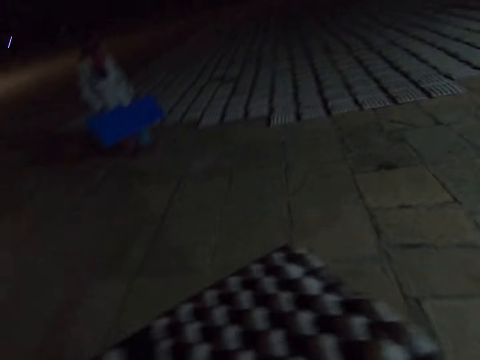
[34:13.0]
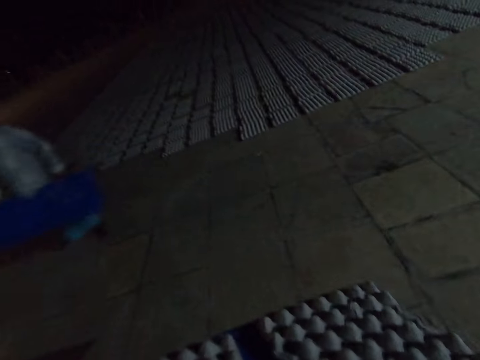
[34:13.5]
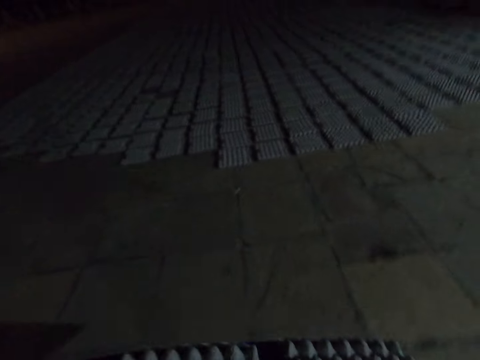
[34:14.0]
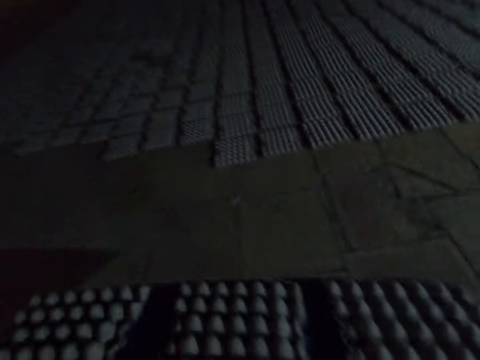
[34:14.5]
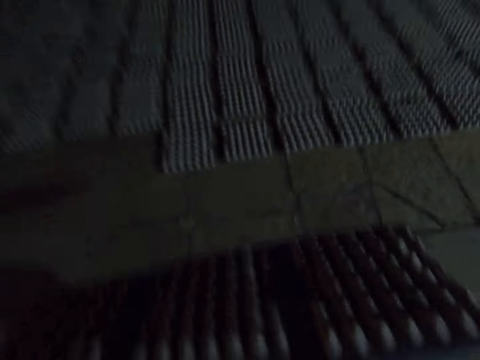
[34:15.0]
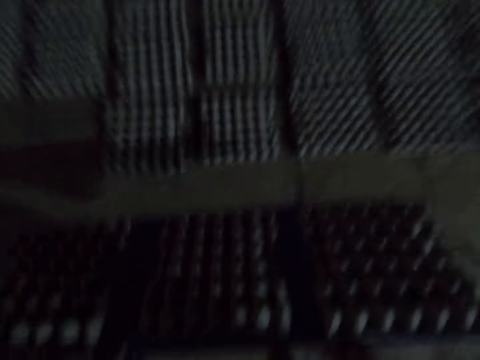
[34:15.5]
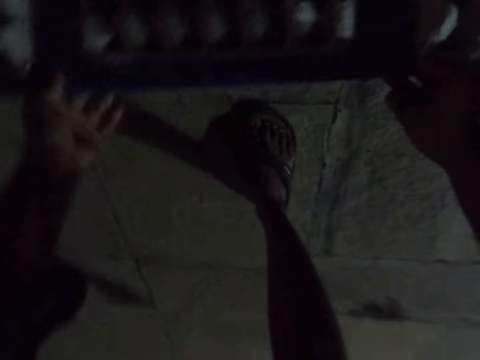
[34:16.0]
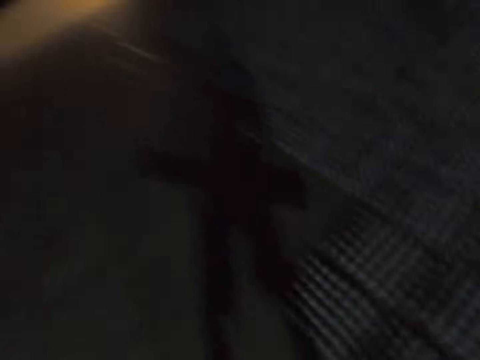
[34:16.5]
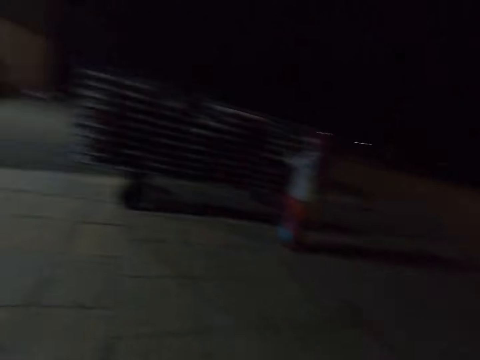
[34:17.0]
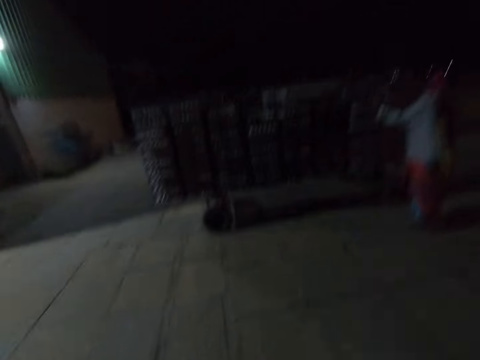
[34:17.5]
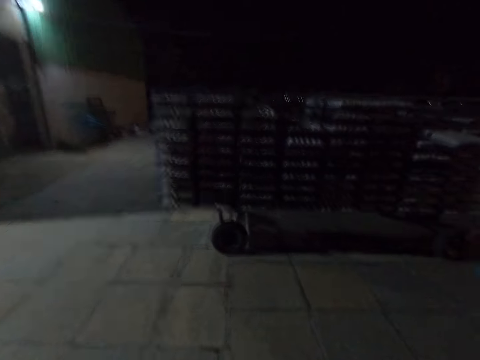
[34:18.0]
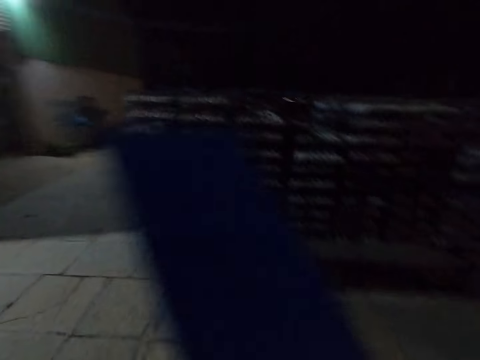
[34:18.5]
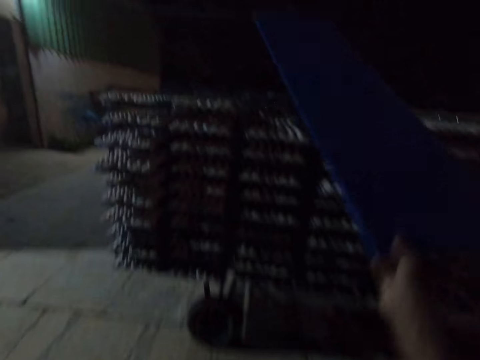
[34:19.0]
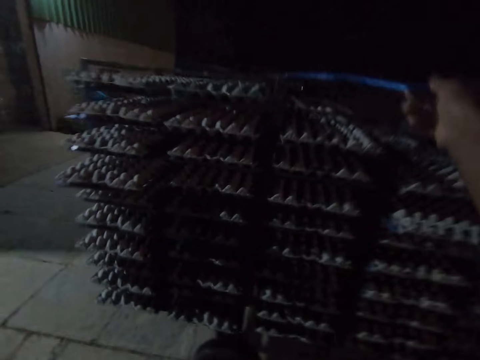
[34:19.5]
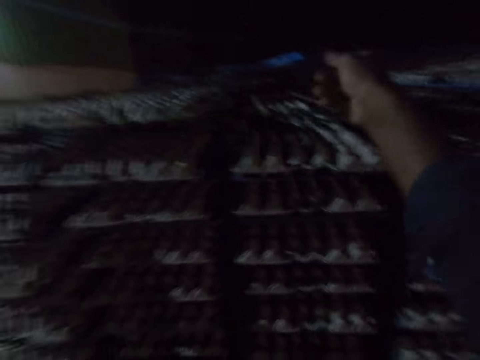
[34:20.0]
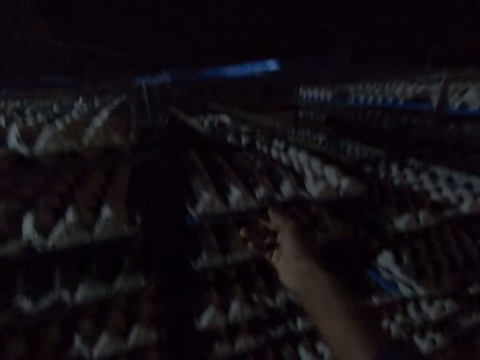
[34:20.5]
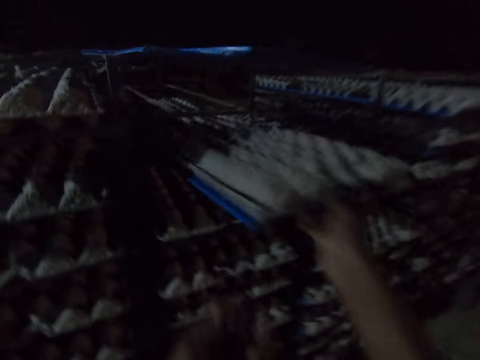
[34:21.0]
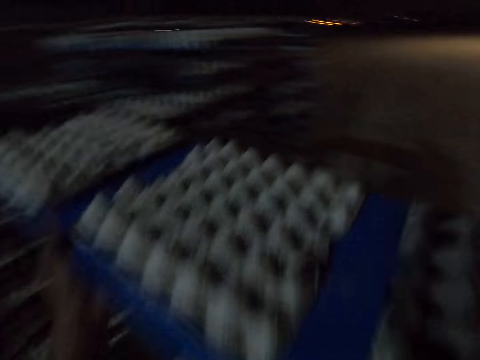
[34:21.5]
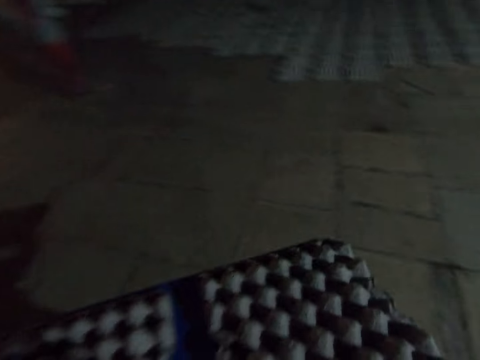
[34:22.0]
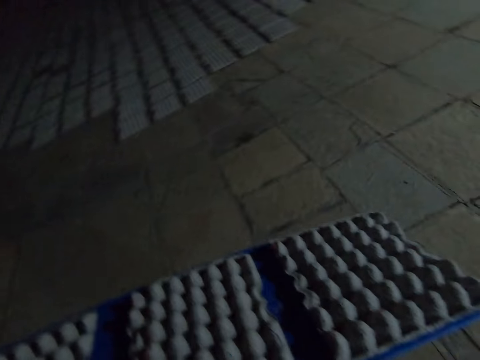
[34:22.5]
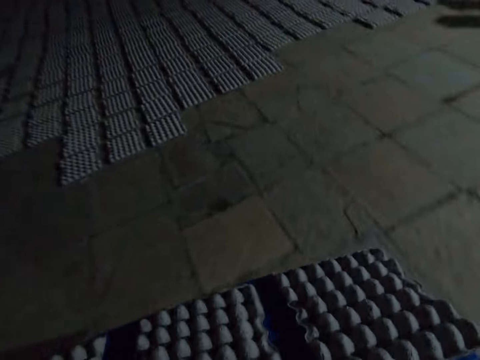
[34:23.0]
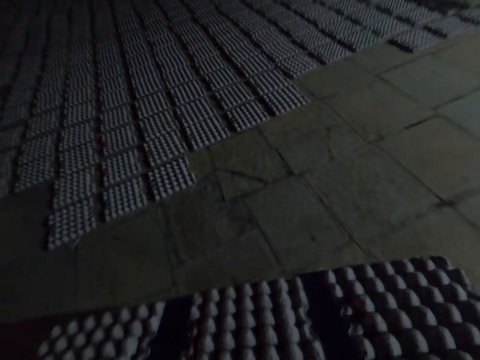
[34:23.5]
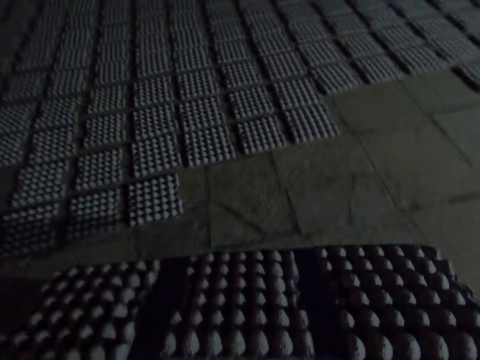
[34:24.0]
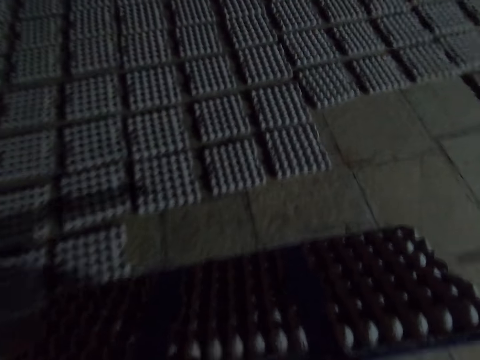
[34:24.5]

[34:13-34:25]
The camera wearer walks around the compound. They place the paper egg trays on the floor. They walk around the compound. They look around. They place the plastic board on the trolley. They pick the egg trays from the rack. They pull the plastic board from the trolley. They walk around the compound.

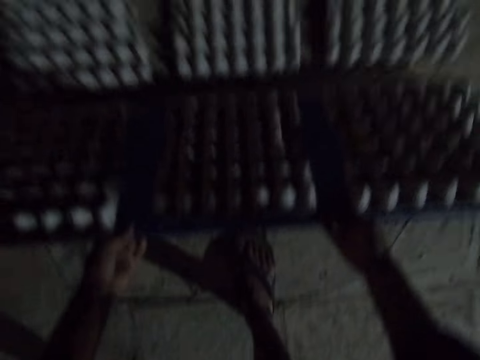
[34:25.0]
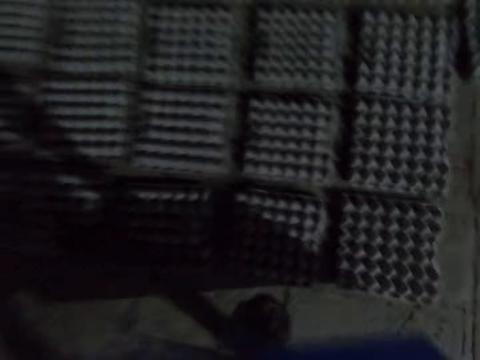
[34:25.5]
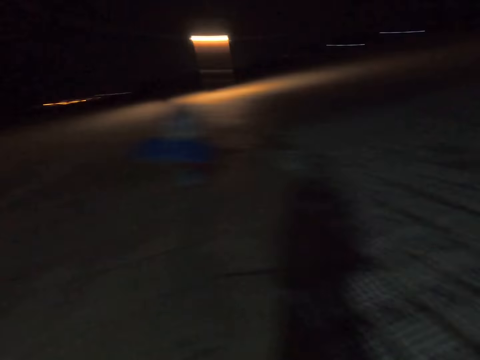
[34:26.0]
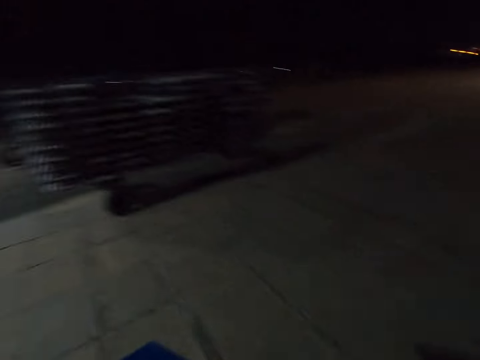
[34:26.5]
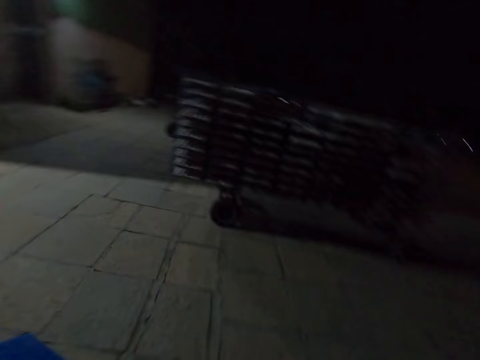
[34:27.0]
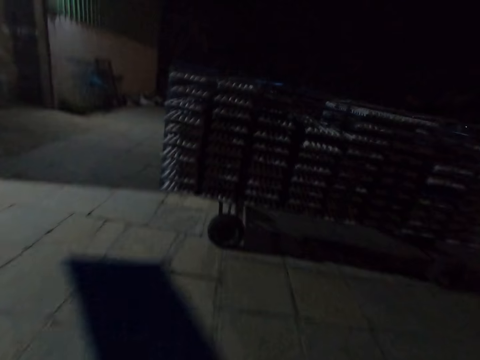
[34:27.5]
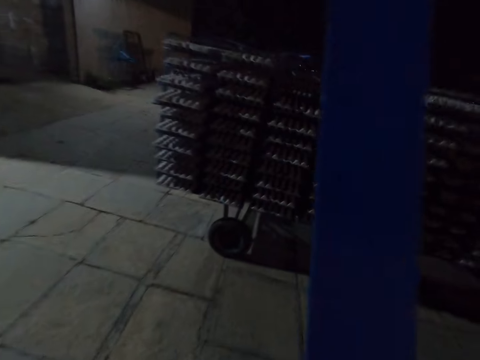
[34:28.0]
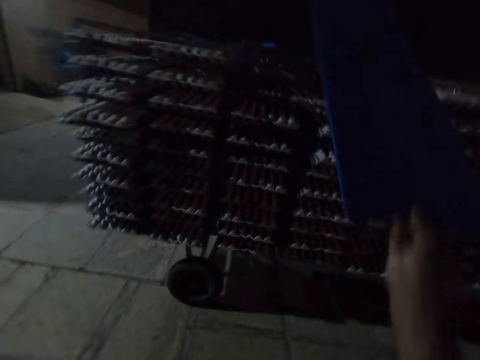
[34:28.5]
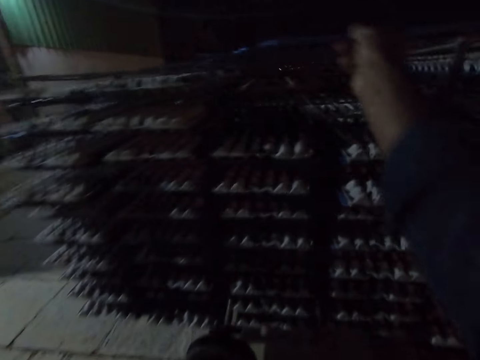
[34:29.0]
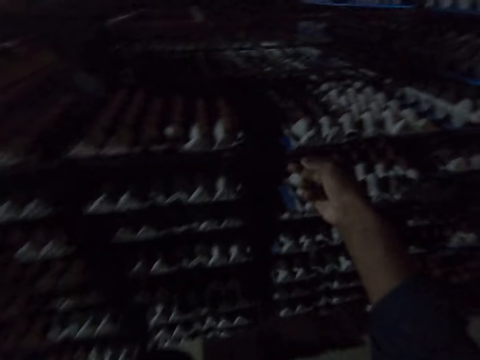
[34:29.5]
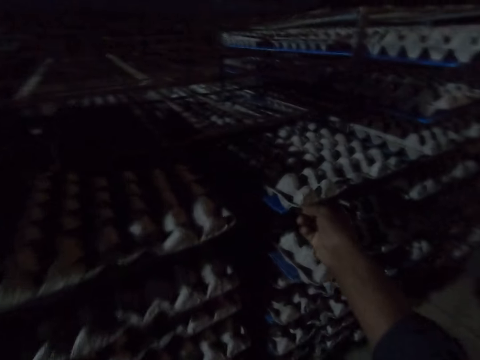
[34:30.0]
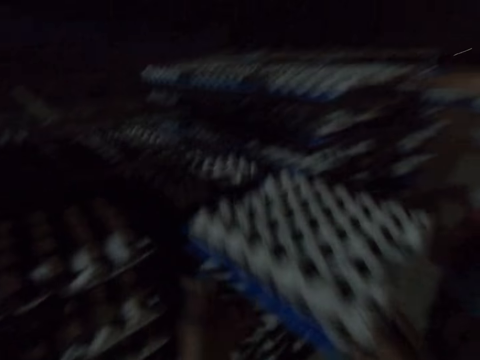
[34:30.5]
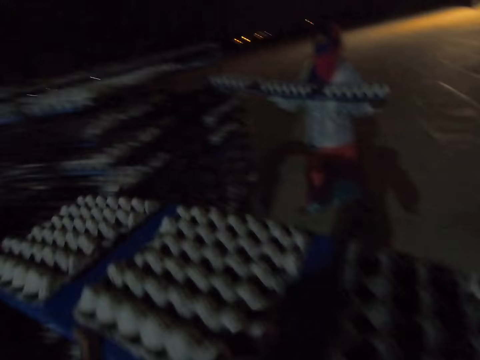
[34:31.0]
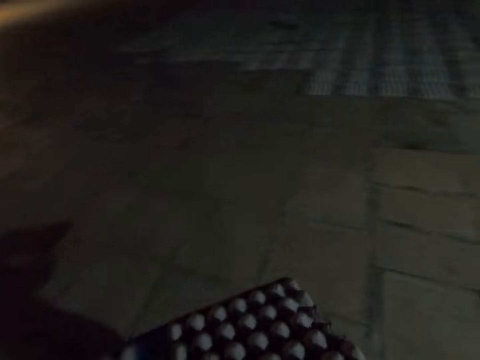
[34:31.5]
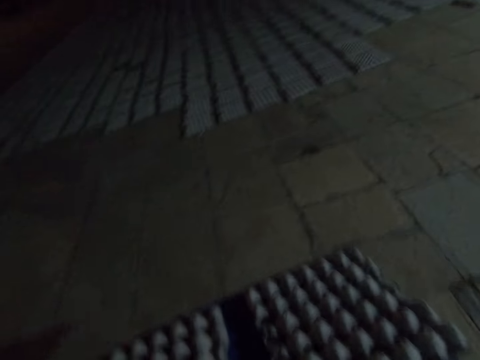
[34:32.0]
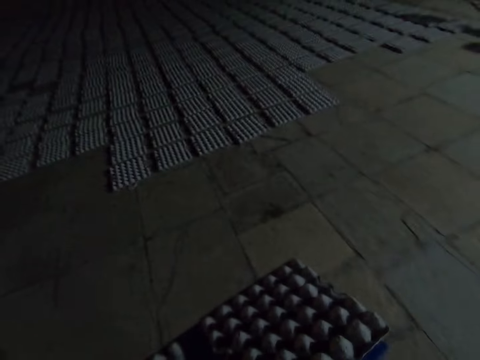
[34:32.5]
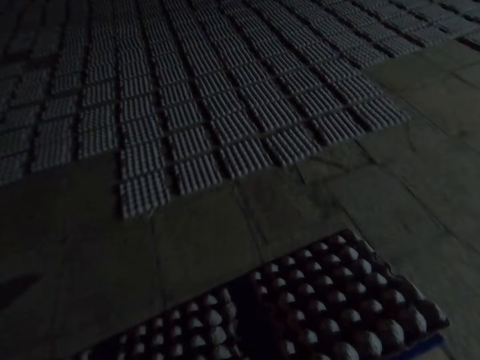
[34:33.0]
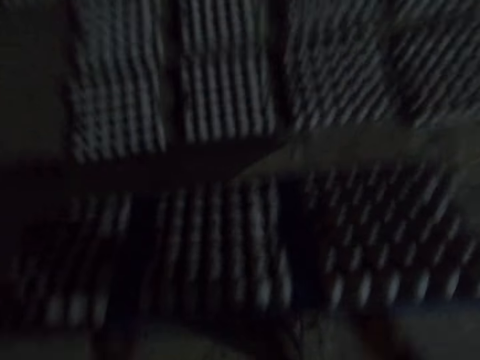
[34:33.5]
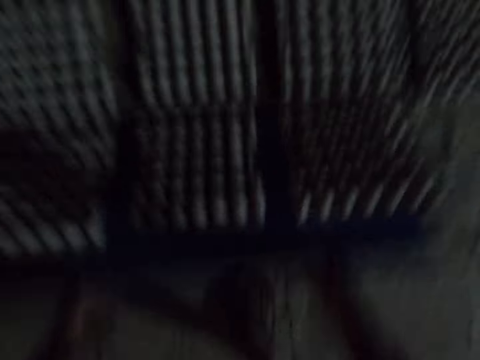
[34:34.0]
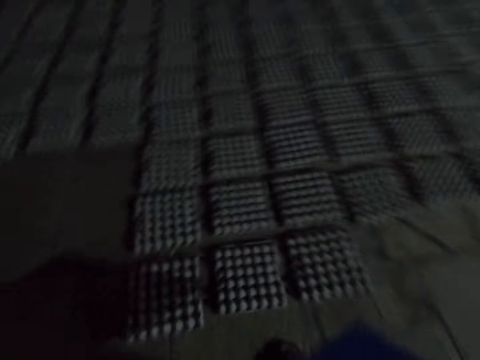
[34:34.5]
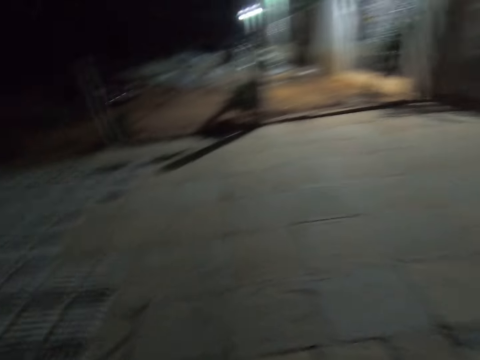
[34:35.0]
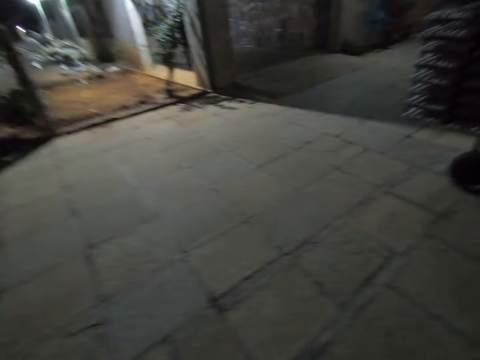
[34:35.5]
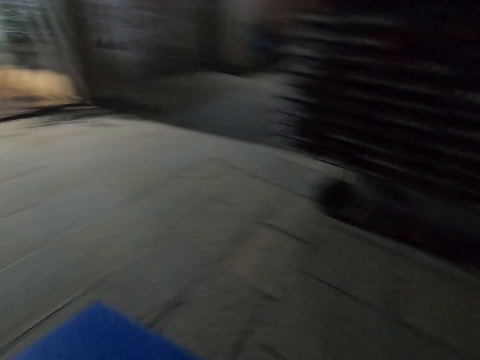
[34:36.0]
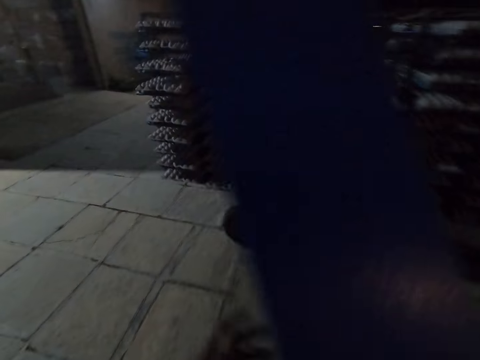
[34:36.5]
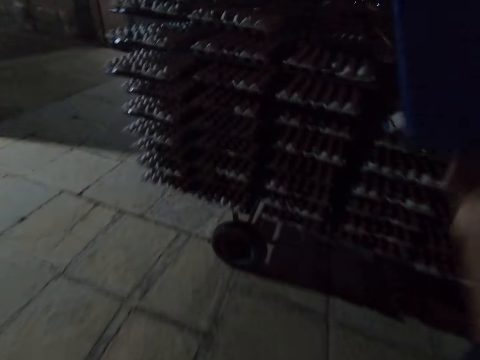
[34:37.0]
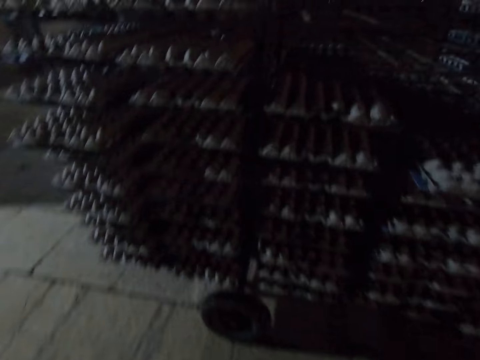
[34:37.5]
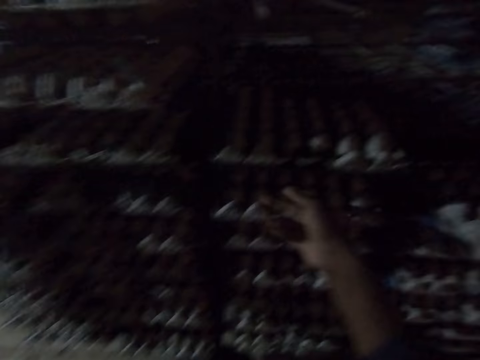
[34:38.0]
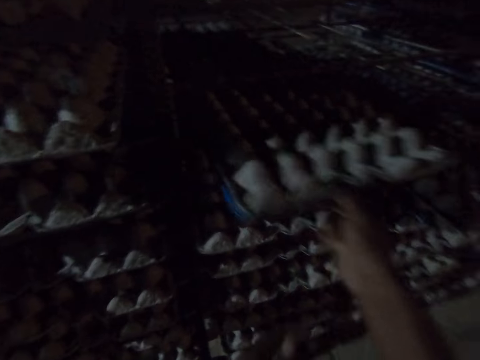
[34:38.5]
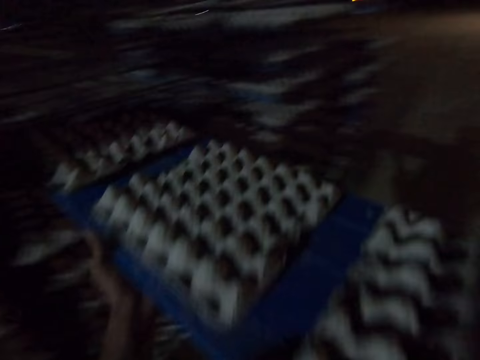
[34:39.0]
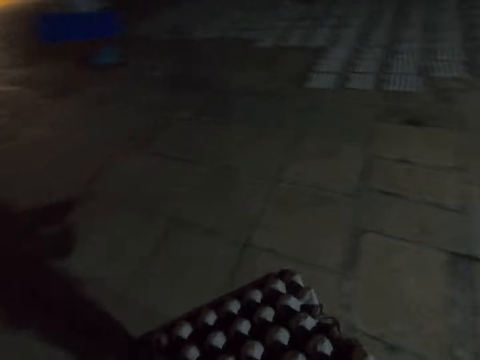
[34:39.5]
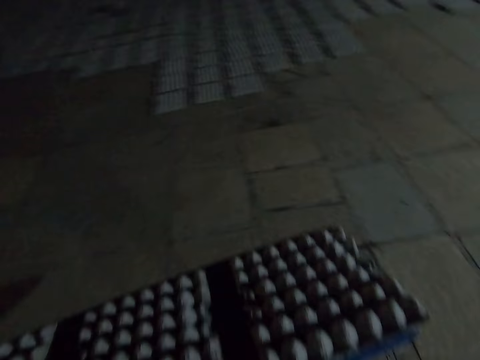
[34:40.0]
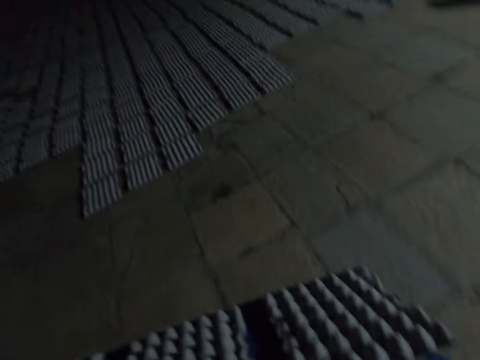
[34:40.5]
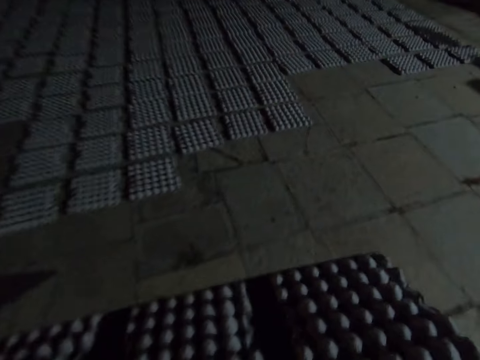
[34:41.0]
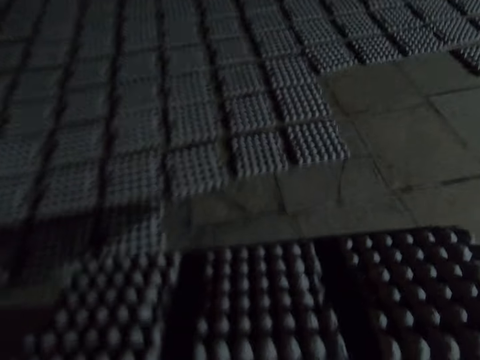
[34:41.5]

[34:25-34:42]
The camera wearer places the paper egg trays on the floor. They walk around the compound. They look around. They place the plastic board on the trolley. They pull the plastic board from the trolley. They pick the egg trays from the rack. They walk around the compound. They place the paper egg trays on the floor. They walk around the compound. They place the plastic board on the trolley. They pick the egg trays from the rack. They pull the plastic board from the trolley. They walk around the compound.
